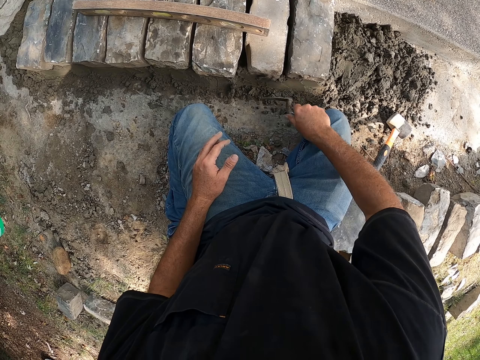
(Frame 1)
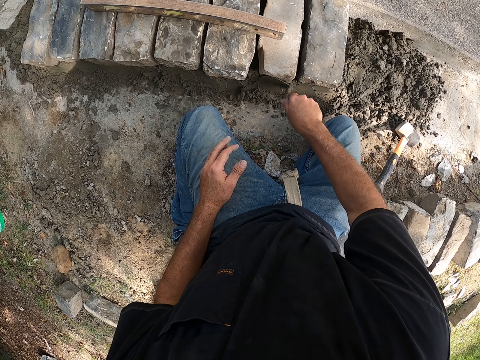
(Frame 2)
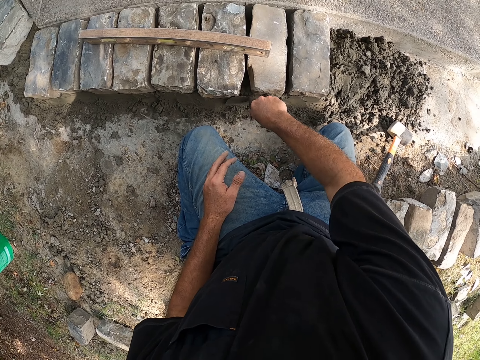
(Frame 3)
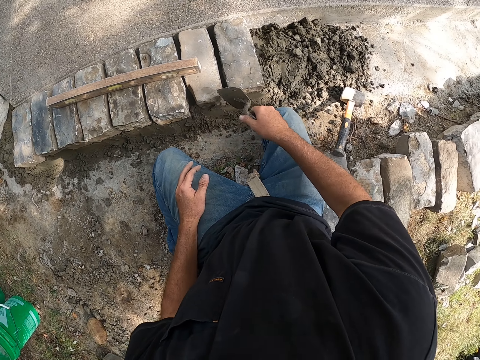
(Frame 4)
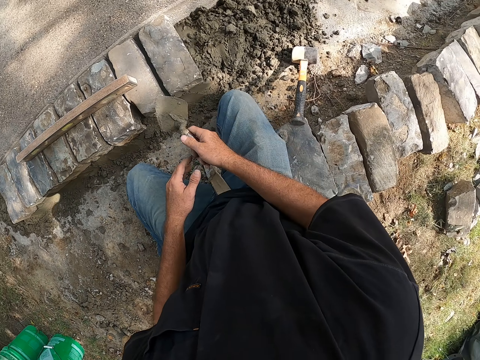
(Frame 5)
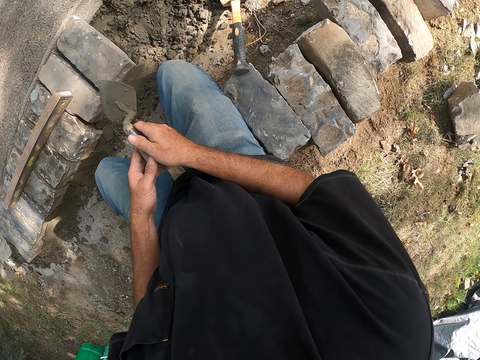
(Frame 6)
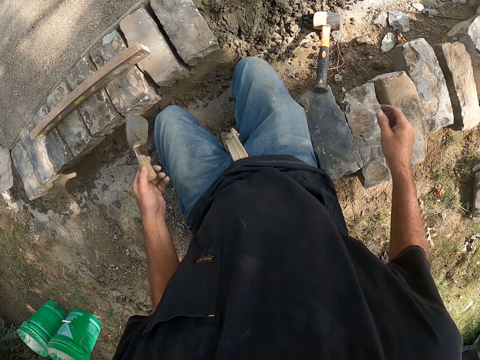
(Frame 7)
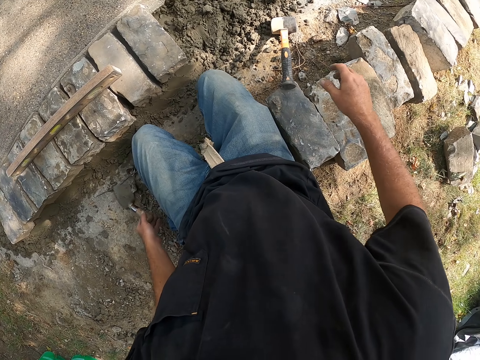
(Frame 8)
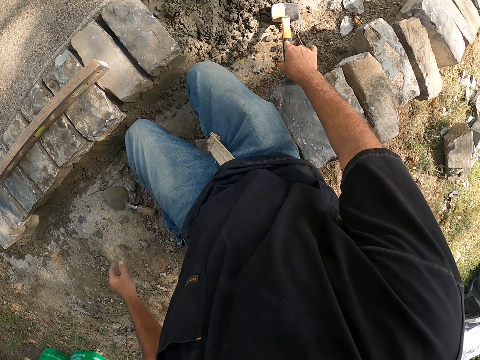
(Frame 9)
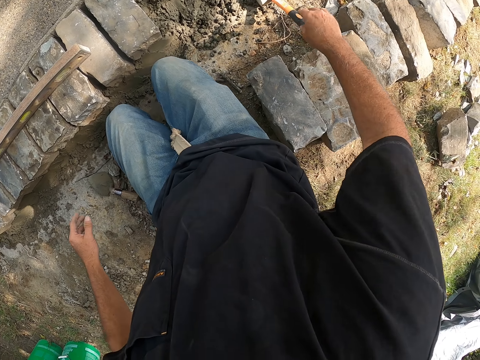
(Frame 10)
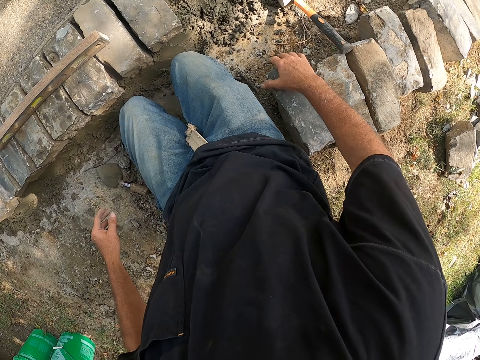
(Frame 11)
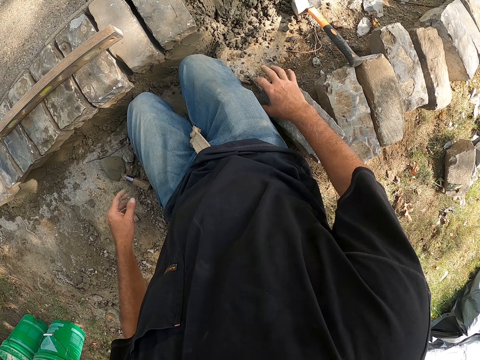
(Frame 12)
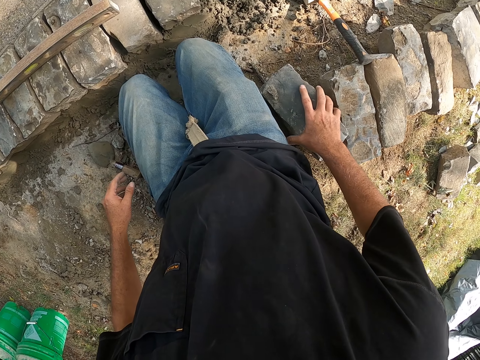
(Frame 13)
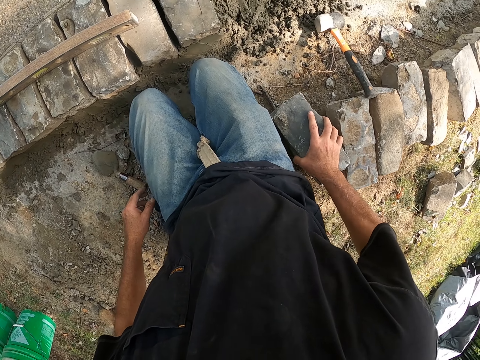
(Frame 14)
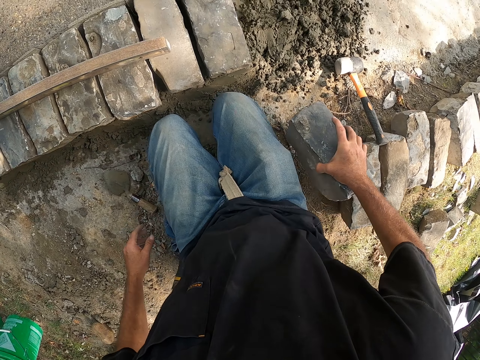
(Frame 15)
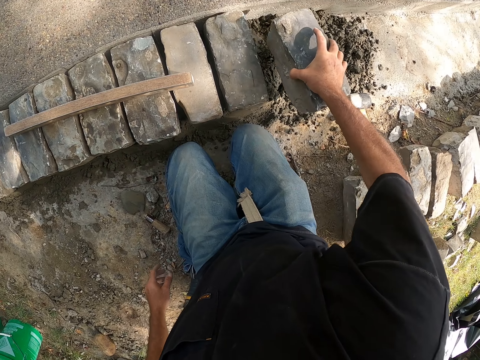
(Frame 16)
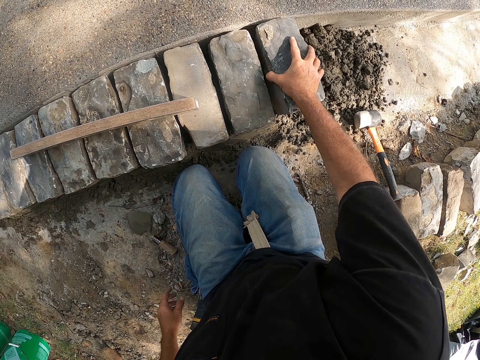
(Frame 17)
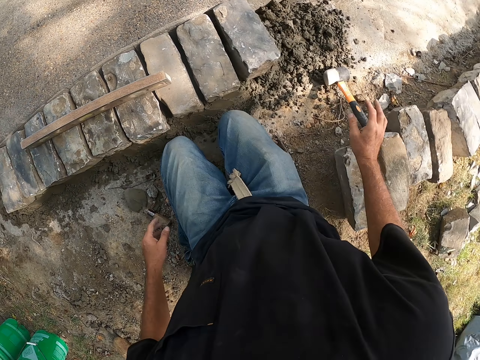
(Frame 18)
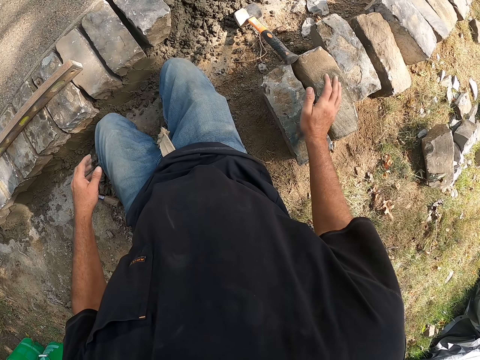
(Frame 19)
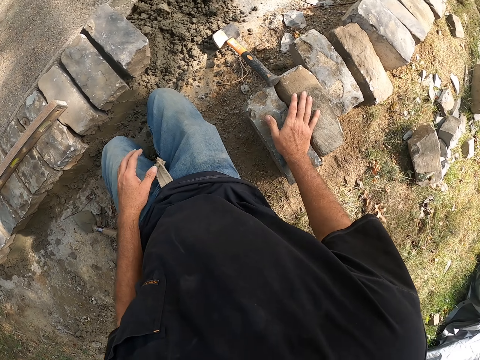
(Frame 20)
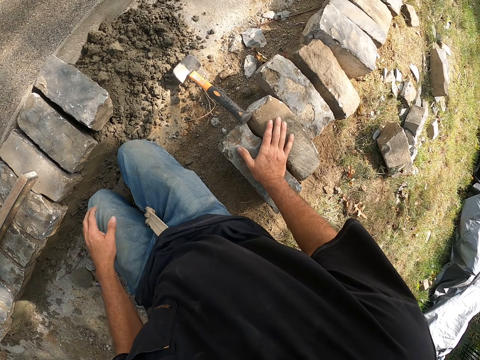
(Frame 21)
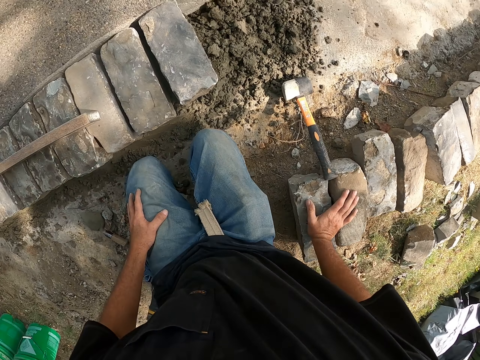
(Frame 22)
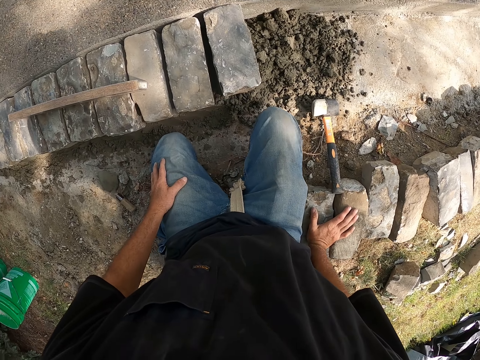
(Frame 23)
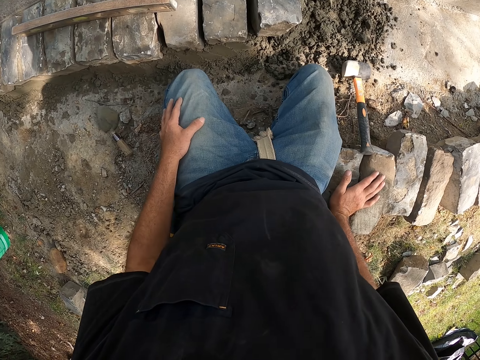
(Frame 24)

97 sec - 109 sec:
The camera wearer looks around a construction site. They put down a trowel on the ground, move the hammer, and pick up a block from the ground. They put down the block on the ground. They look around the construction site.

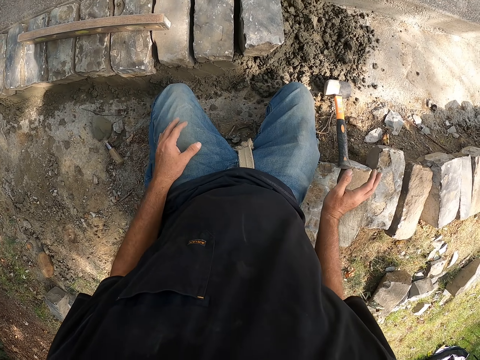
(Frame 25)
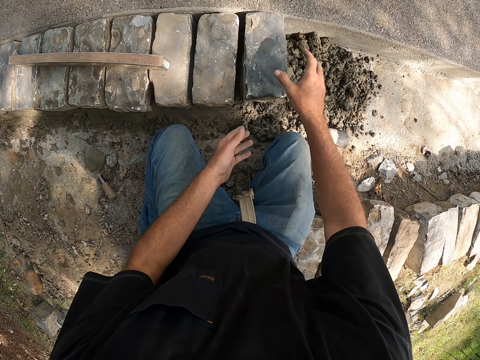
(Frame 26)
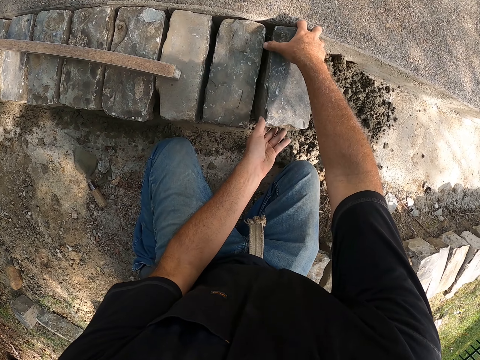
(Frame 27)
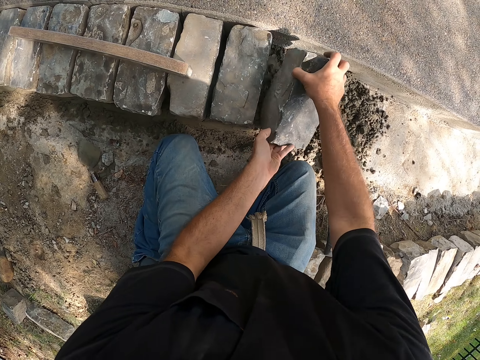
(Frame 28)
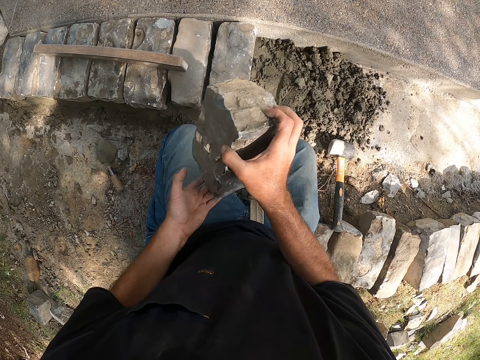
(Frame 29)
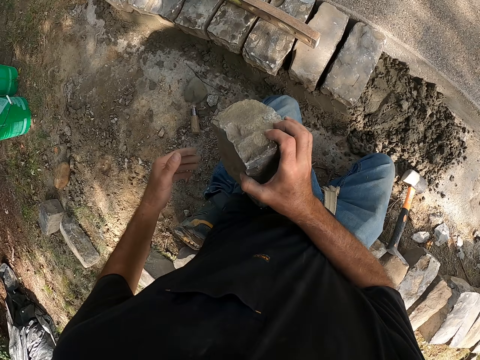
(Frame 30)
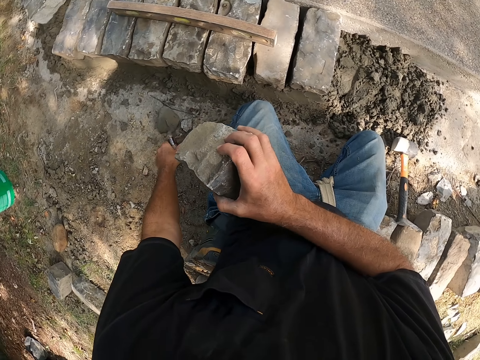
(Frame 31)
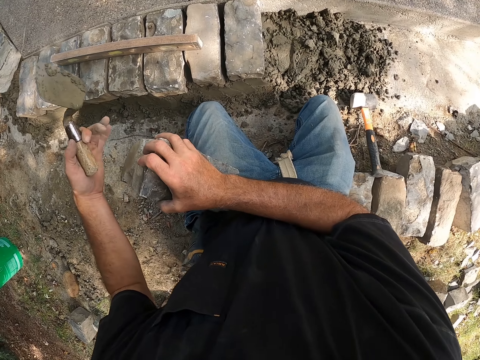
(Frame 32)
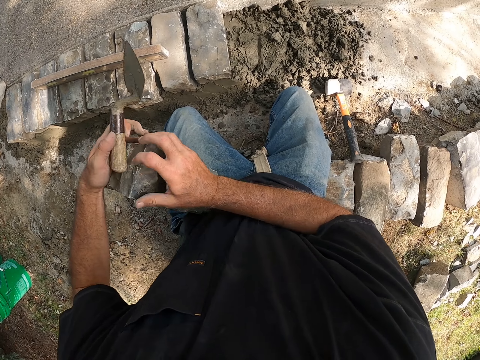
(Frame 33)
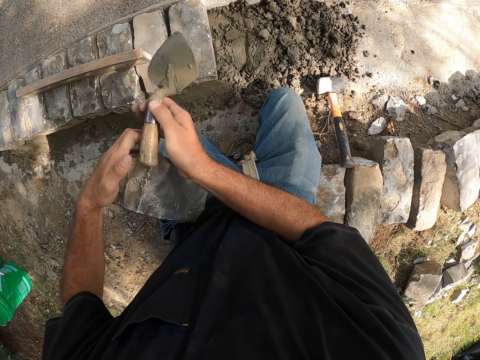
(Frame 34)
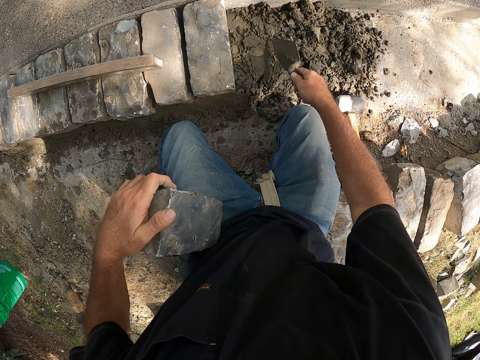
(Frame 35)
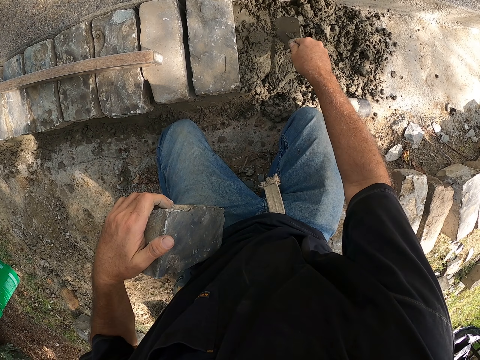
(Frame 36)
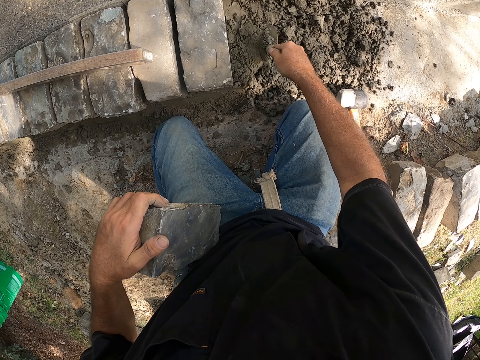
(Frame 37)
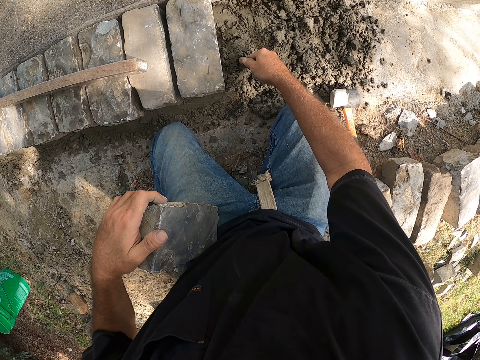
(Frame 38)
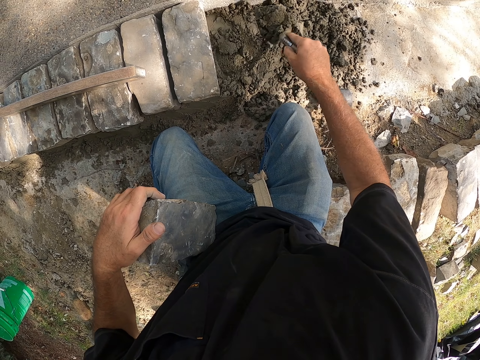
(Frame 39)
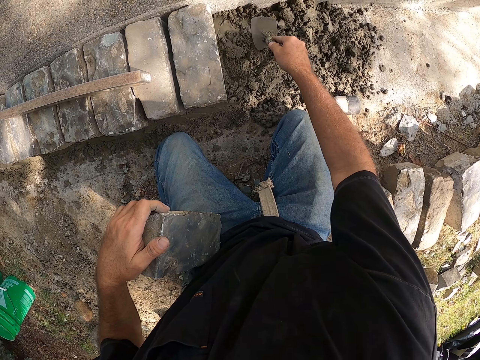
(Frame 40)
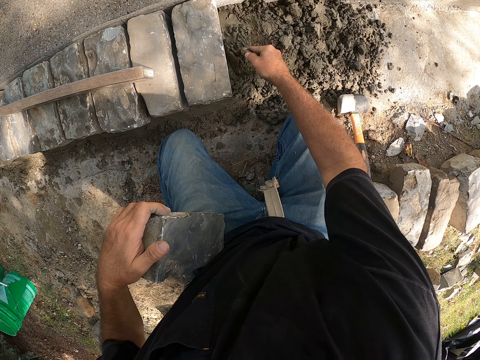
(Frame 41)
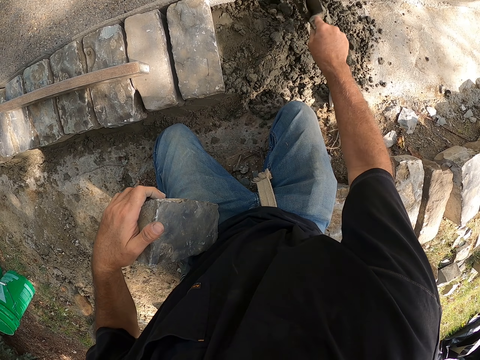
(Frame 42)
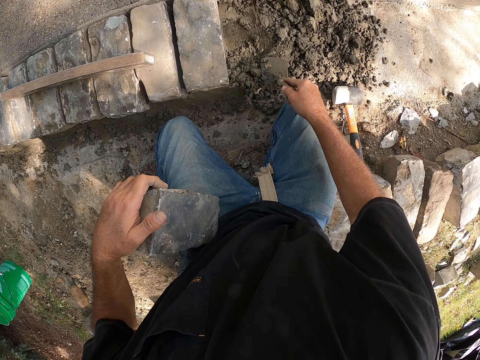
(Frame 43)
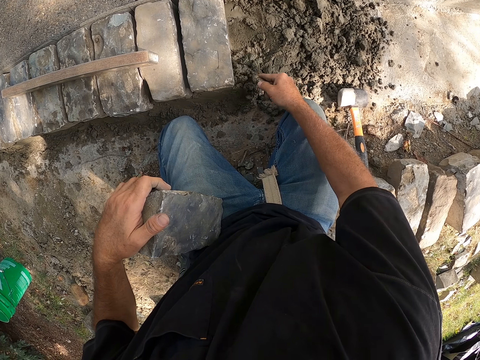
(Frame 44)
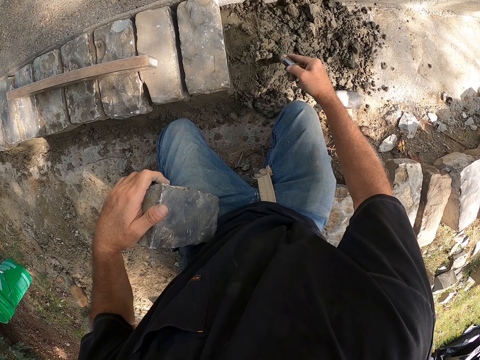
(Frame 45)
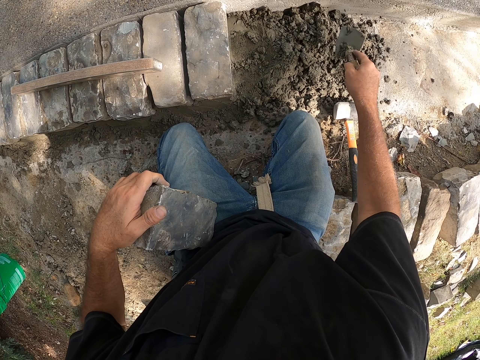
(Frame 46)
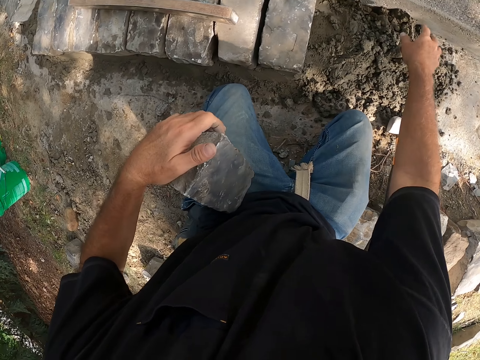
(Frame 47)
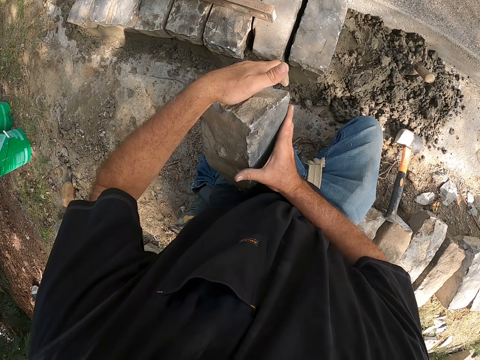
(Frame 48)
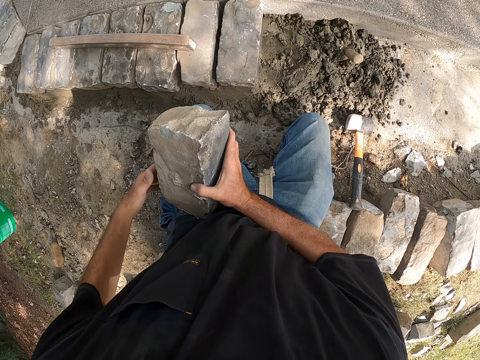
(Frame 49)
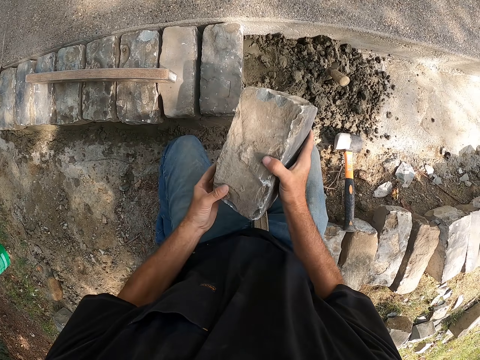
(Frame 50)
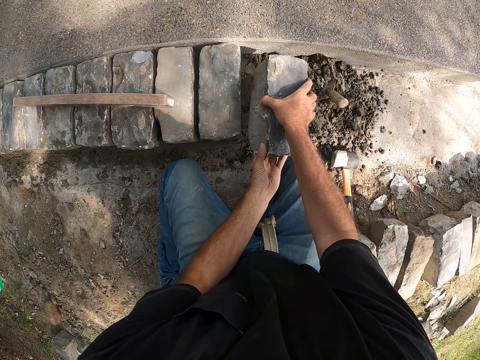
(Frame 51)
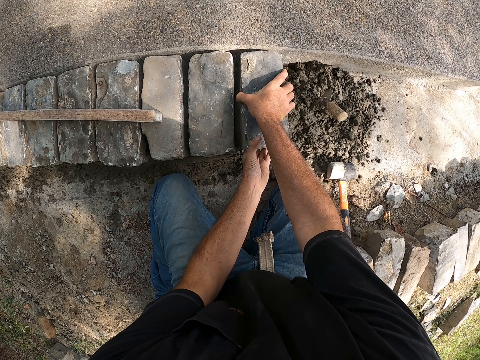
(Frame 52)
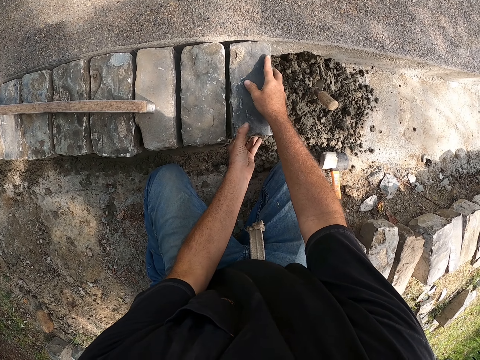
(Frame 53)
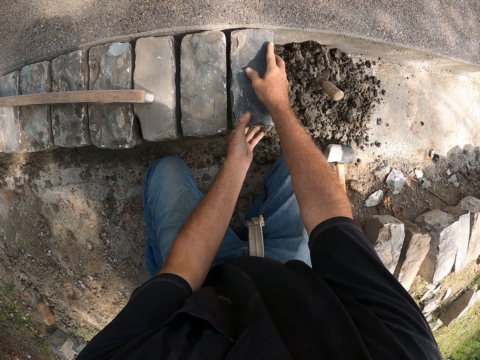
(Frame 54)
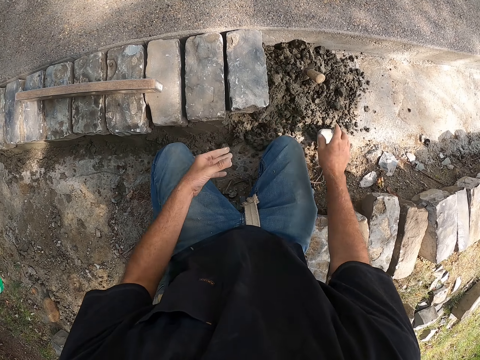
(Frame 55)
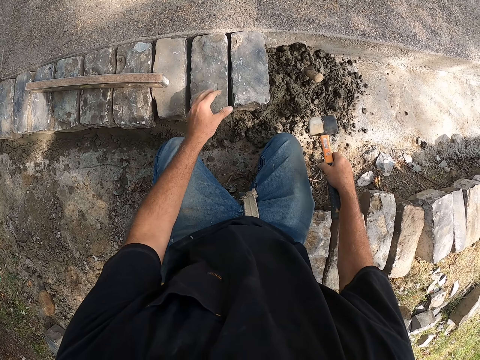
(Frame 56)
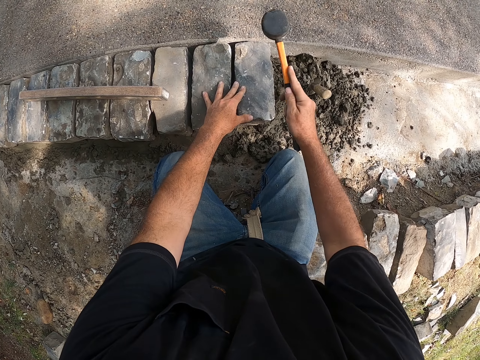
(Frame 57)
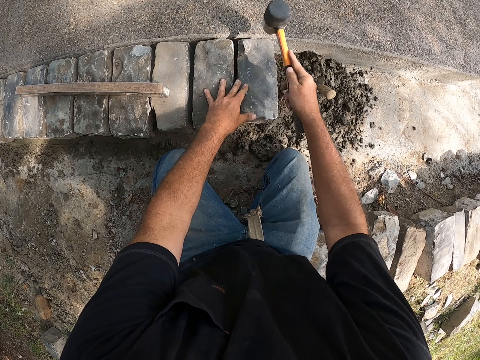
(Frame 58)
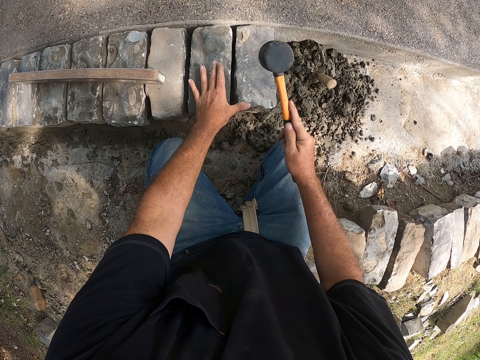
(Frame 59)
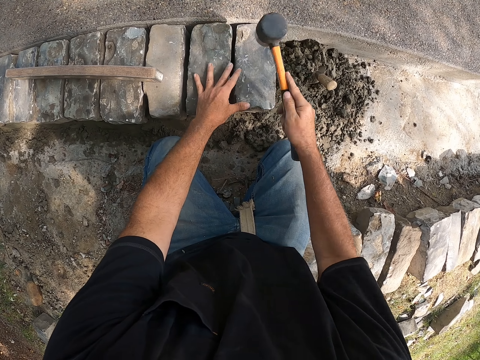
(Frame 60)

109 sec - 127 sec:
The camera wearer picks up a block or building stone from the ground. They pick up a trowel from the ground. They remove mortar with the trowel. They mix cement on the ground with the trowel. They dip the trowel in the mortar, put the building stone on the mortar, and put down the trowel on the ground. They adjust the block on the ground. They pick up a hammer from the ground and hit the block with the hammer.
